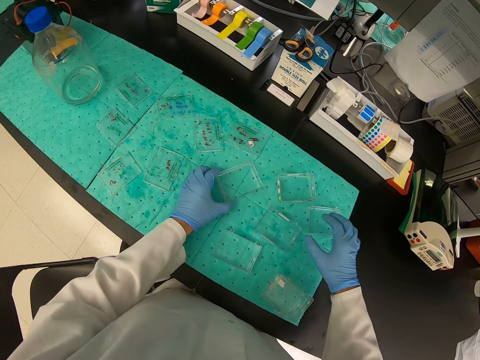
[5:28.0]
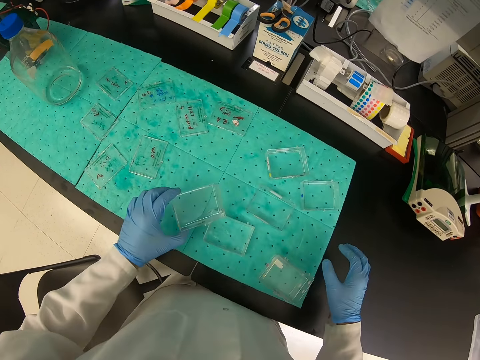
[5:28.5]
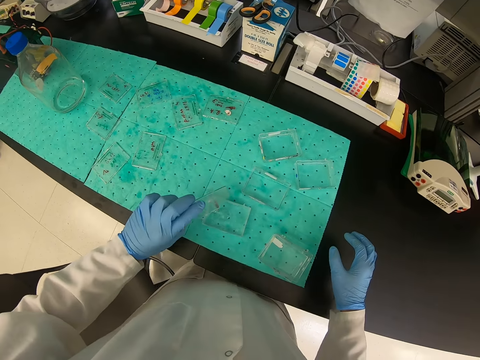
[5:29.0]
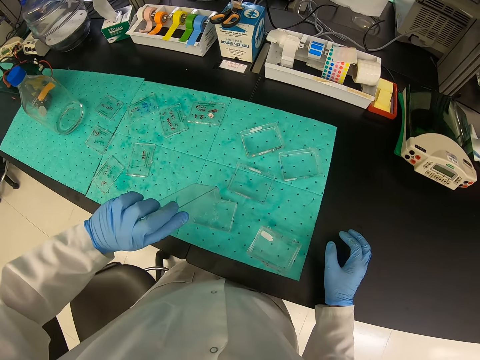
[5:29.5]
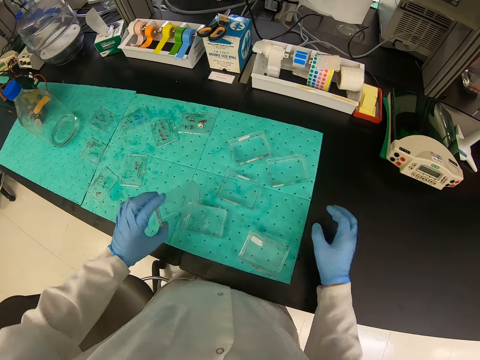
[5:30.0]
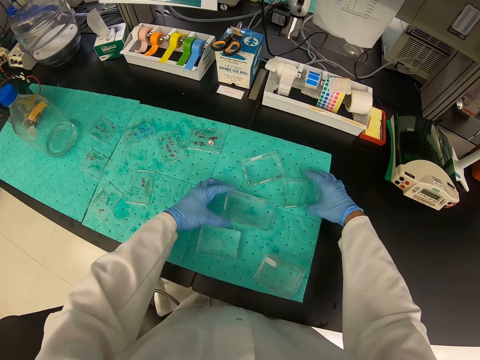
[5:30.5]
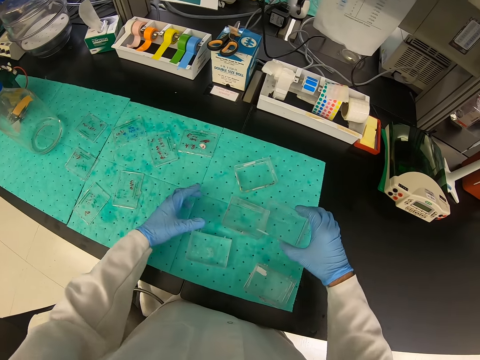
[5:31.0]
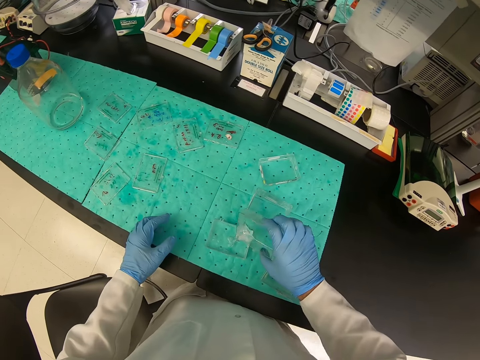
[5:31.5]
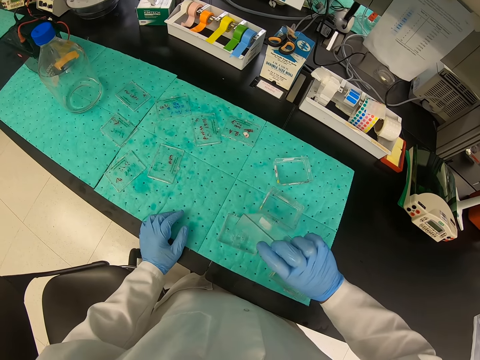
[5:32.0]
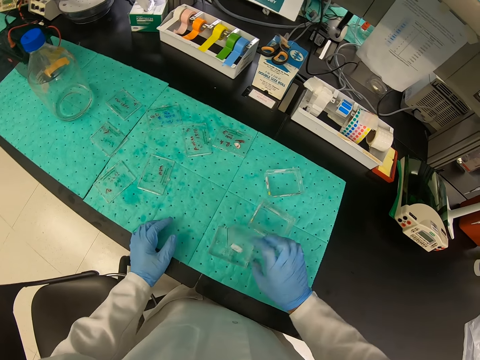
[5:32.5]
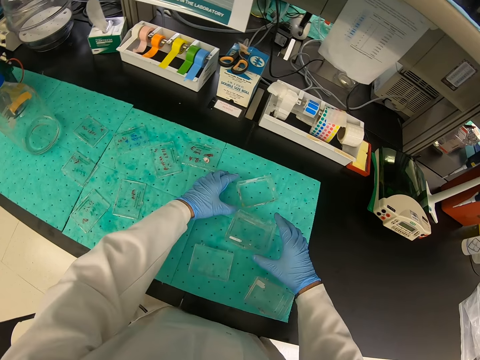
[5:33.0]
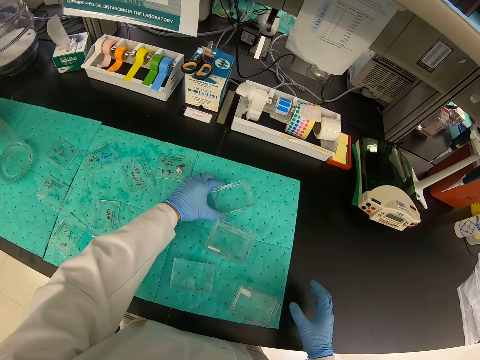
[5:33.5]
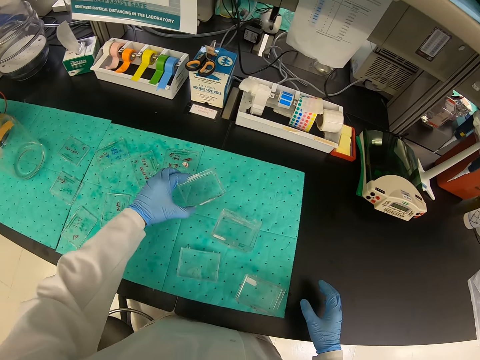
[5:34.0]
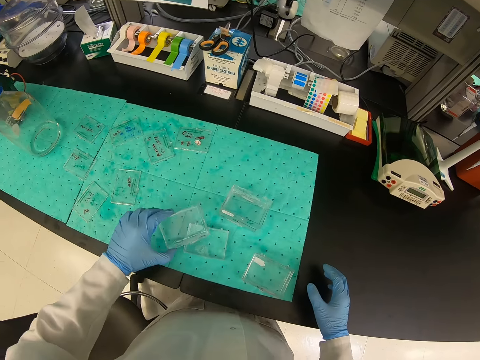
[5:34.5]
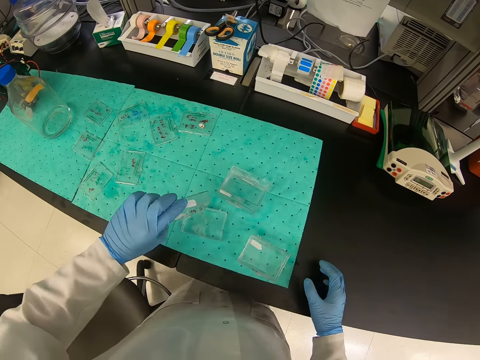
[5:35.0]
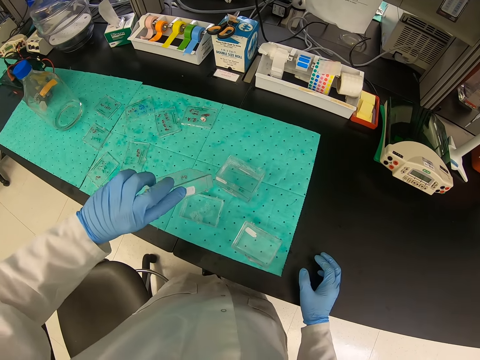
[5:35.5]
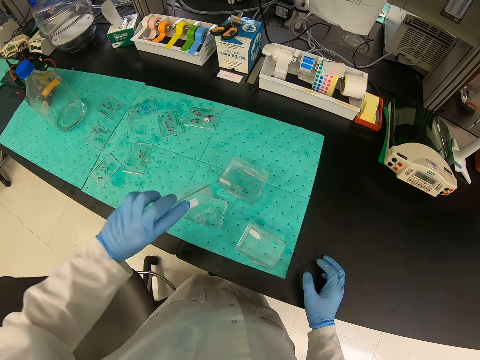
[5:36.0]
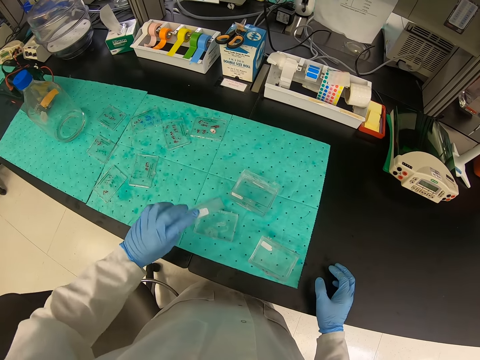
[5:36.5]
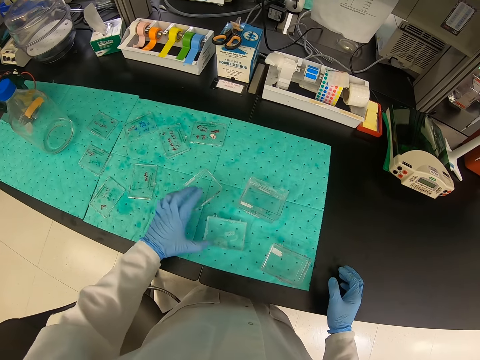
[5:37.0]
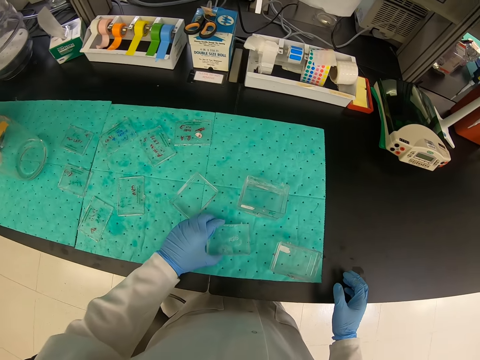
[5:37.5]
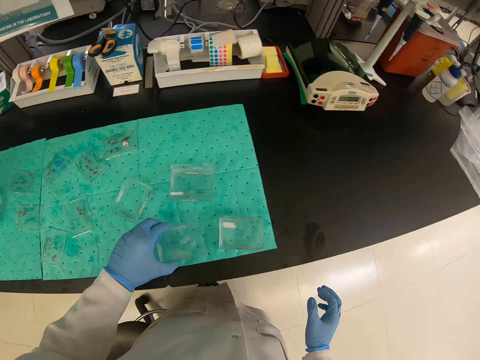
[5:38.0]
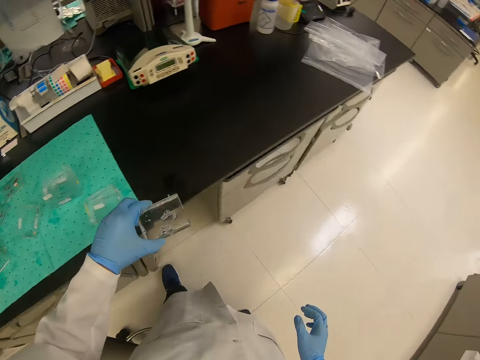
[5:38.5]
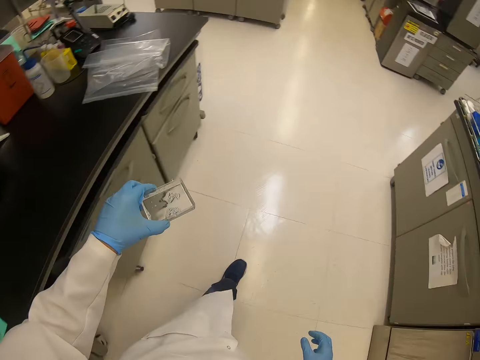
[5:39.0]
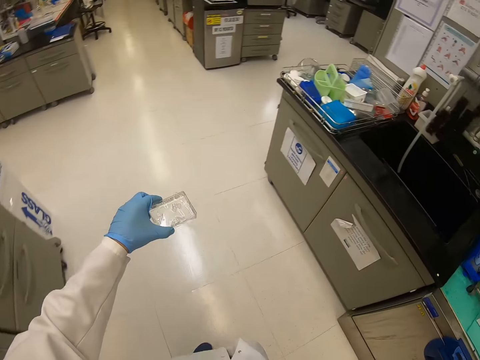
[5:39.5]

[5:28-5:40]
The camera wearer pours the liquid in one of the sample holders into another. They pour the liquid in one of the sample holders into another again. They pick up the sample holder with all the liquid collected. They walk around the house.

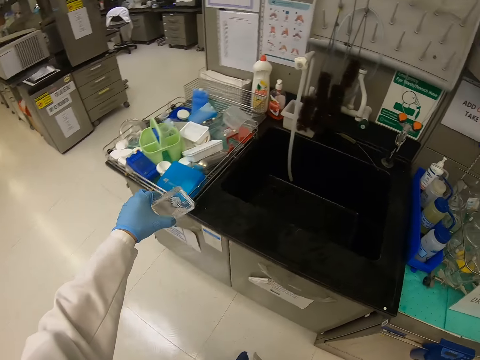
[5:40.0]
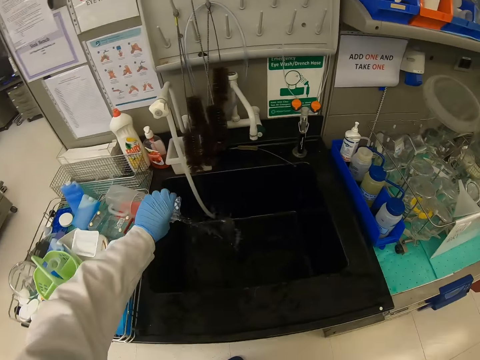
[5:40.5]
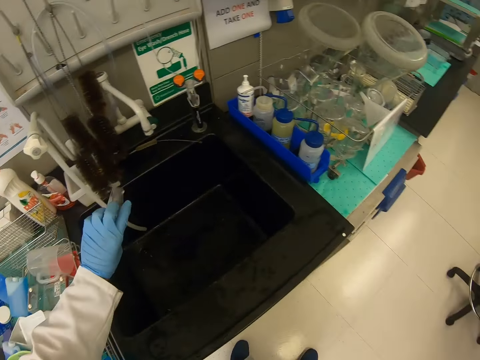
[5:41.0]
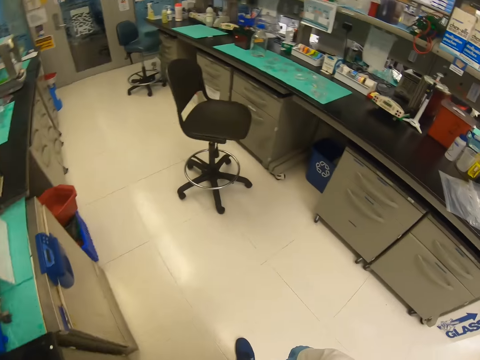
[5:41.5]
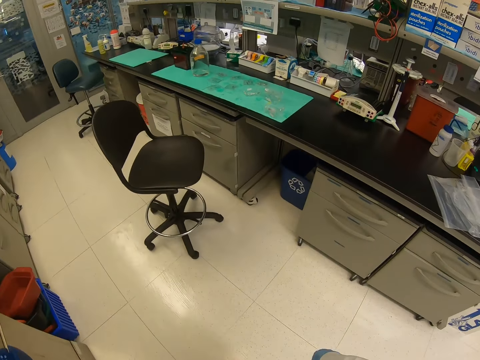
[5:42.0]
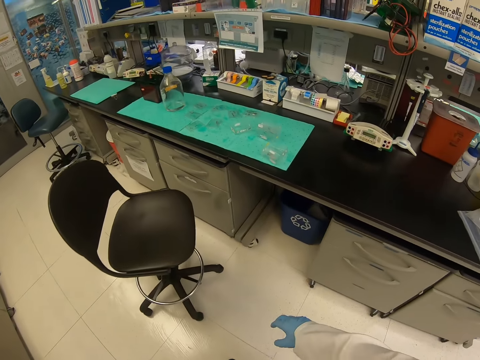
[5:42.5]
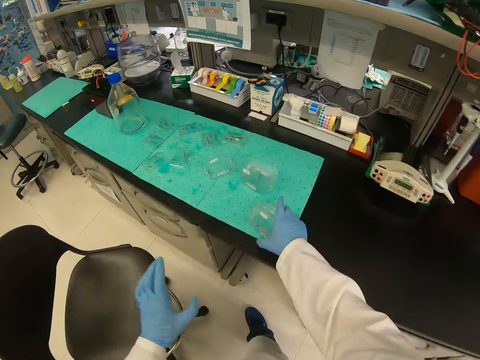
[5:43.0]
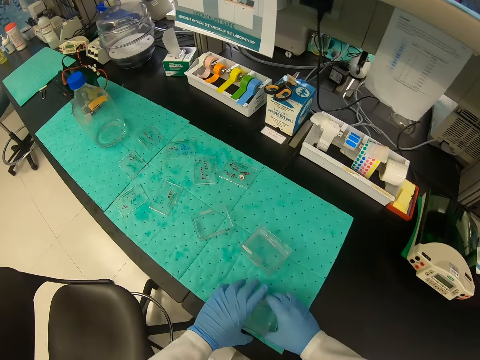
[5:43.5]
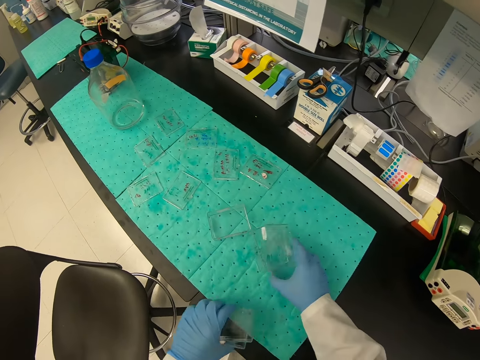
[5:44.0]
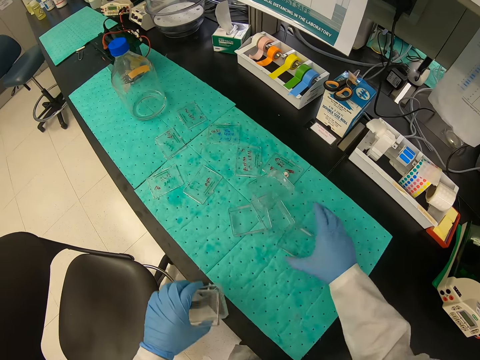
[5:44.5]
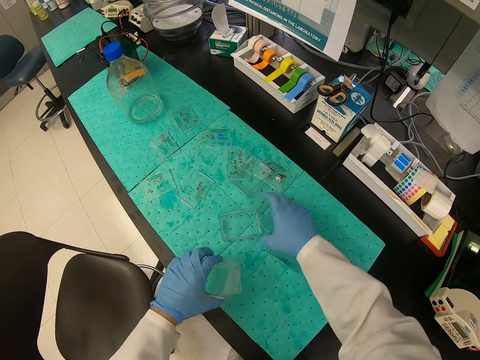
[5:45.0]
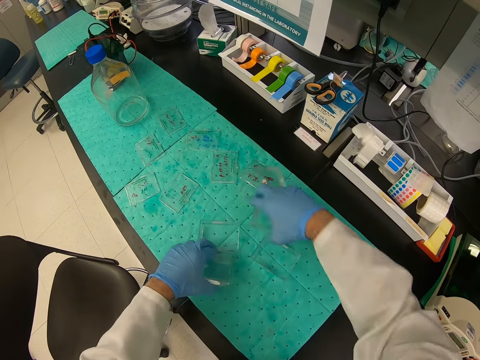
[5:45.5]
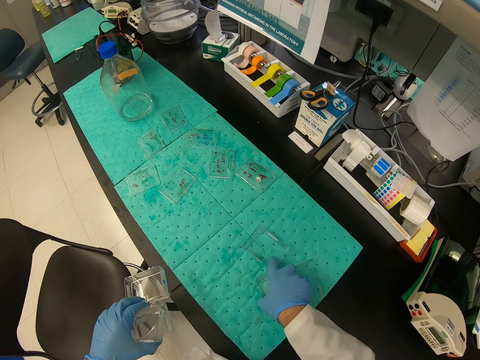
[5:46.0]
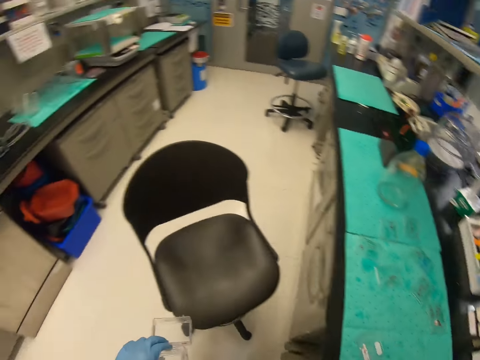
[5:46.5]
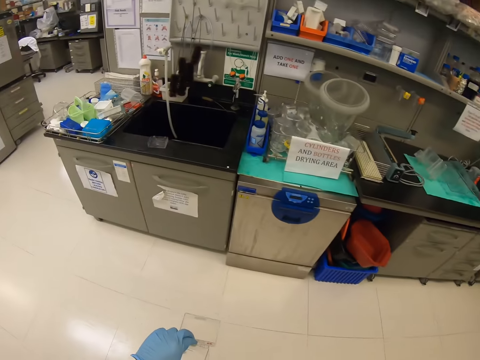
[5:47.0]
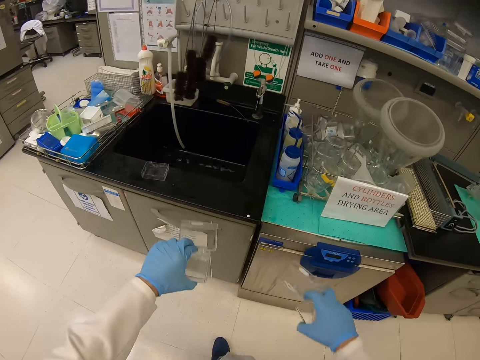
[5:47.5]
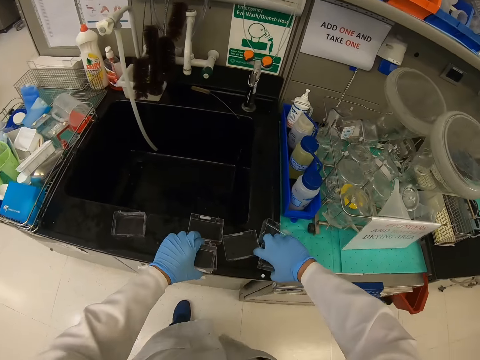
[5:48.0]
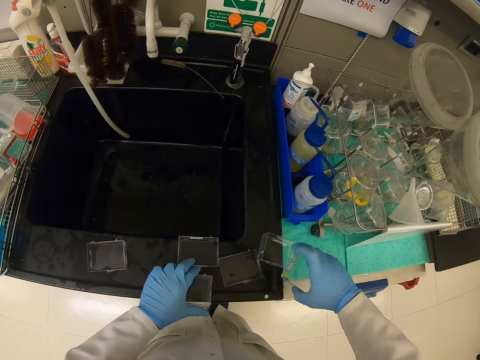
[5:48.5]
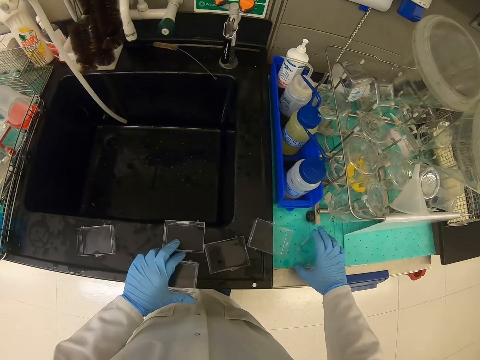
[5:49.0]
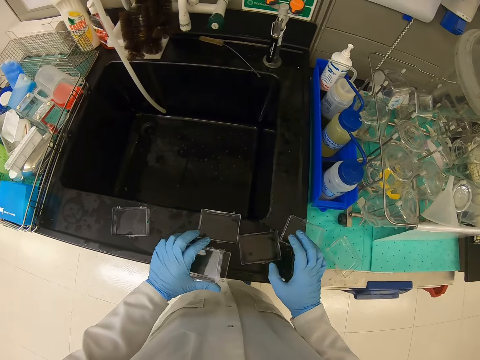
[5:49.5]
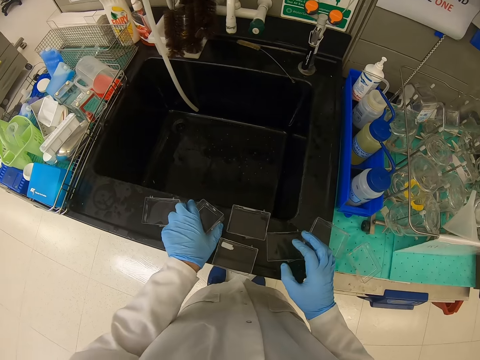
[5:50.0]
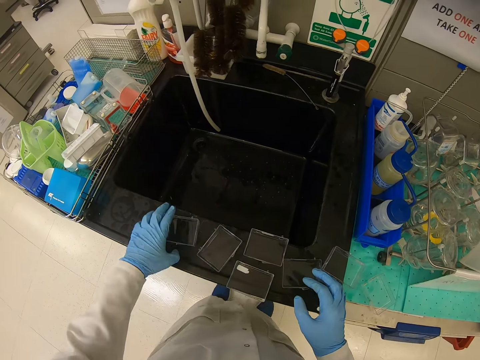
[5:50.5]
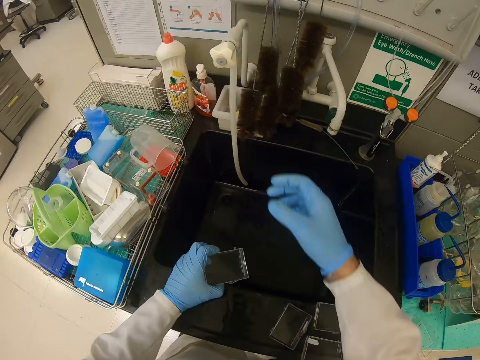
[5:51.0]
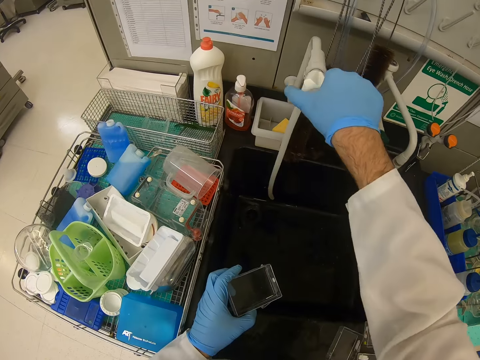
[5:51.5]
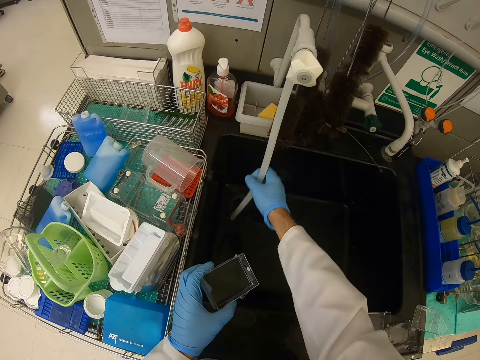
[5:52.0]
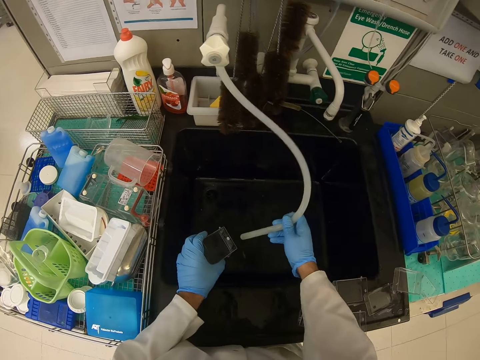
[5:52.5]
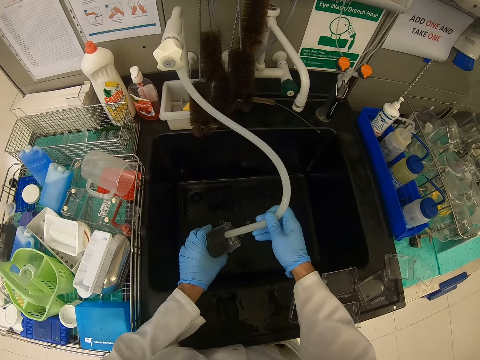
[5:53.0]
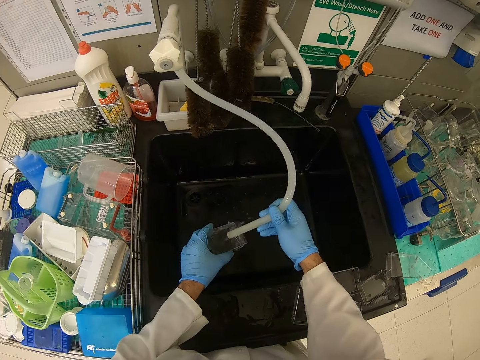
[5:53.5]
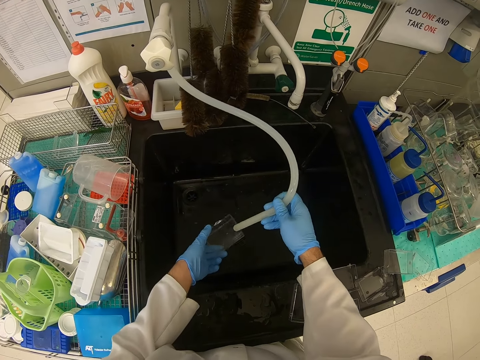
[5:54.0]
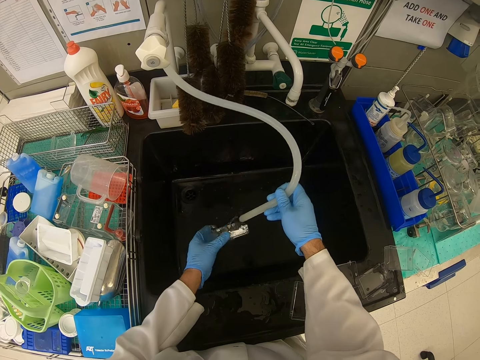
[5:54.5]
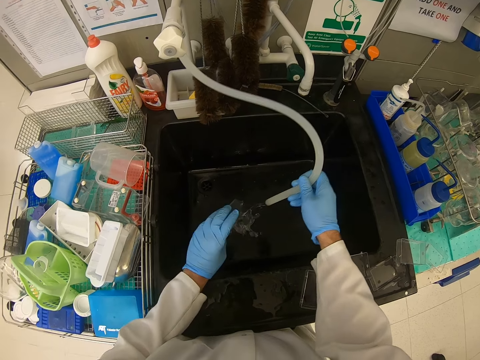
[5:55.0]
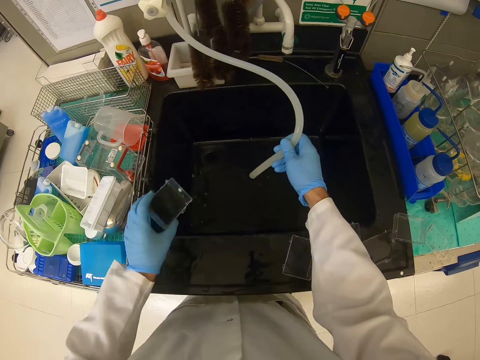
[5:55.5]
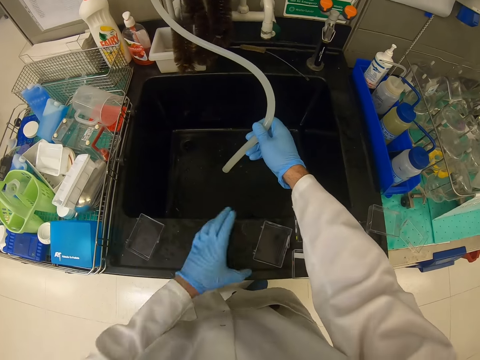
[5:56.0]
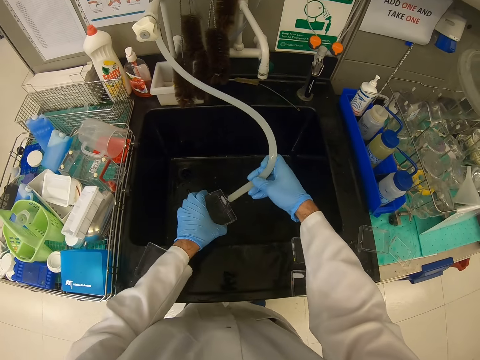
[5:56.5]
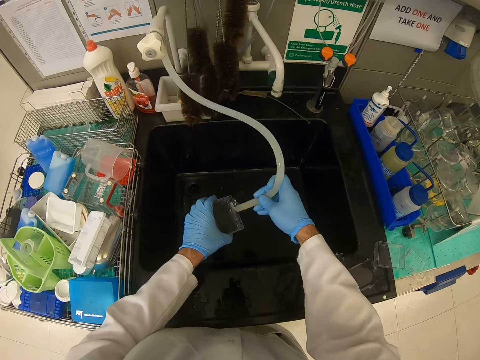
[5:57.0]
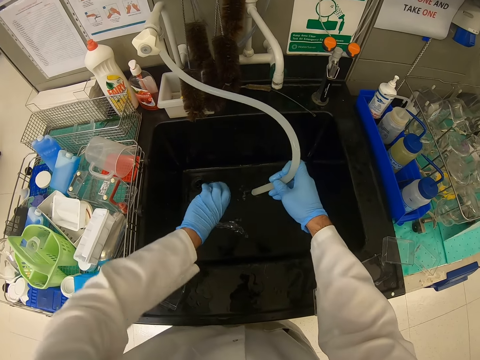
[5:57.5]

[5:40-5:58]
The camera wearer pours out the liquid into the sink. They walk towards the table. They pick up a sample holder. They pick up a sample holder again. They pick up the sample holder with both hands. They walk around the house. They put the pile of samples on the side of the sink. They open the tap. They pick up a pipe attached to the tap. They put the sample holder under running water. They wash the container. They remove the sample holder from under running water. They put the pile of samples on the side of the sink. They wash the container. They put the sample holder under running water.
